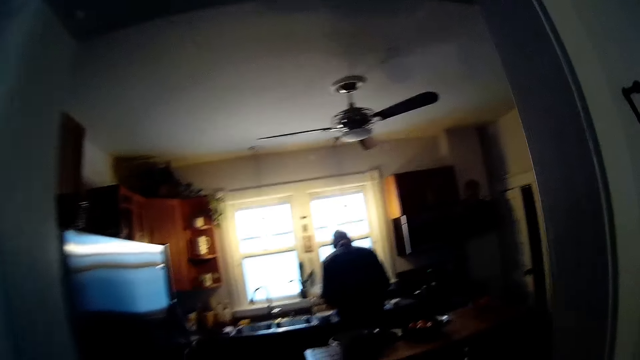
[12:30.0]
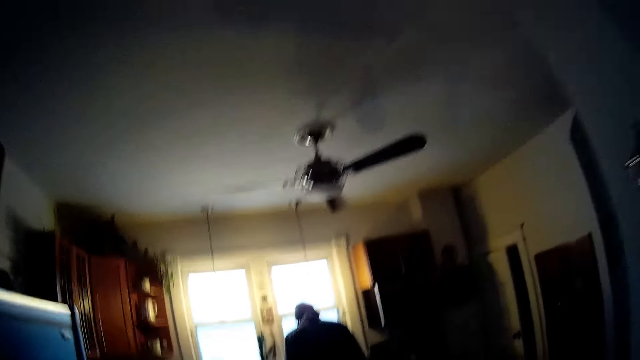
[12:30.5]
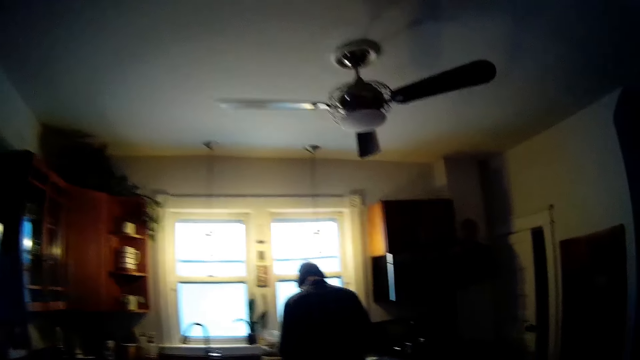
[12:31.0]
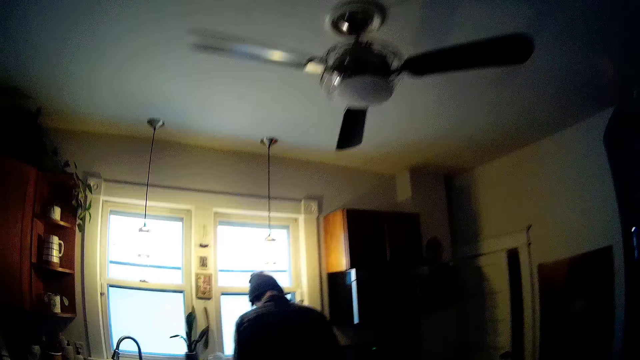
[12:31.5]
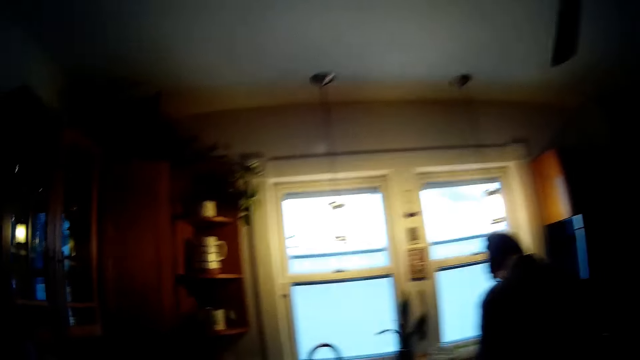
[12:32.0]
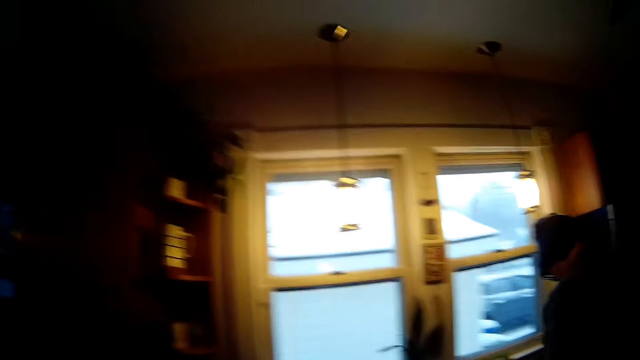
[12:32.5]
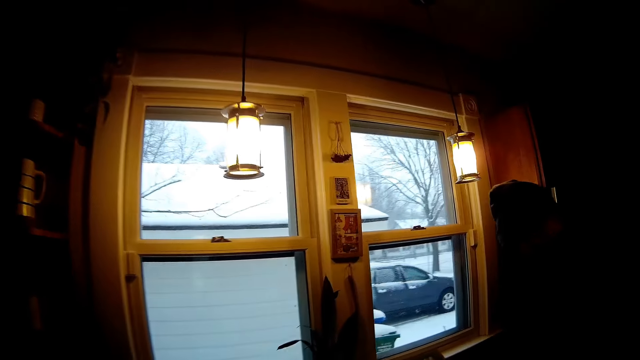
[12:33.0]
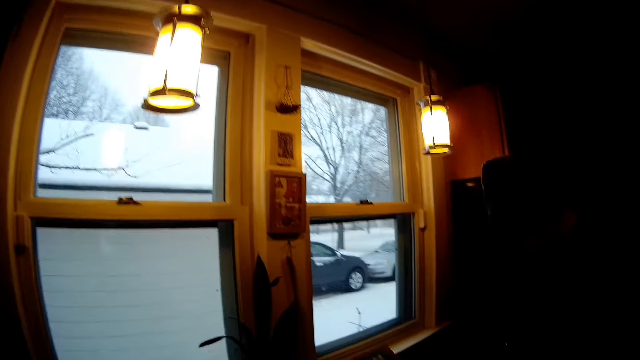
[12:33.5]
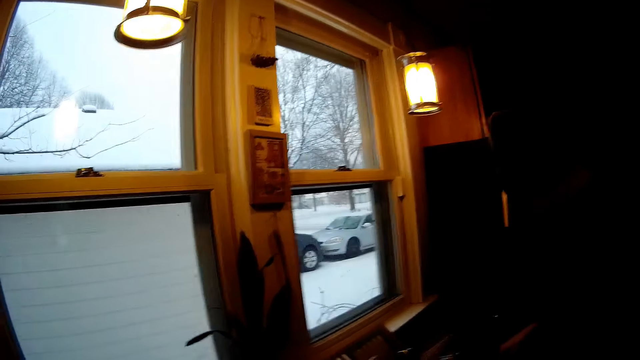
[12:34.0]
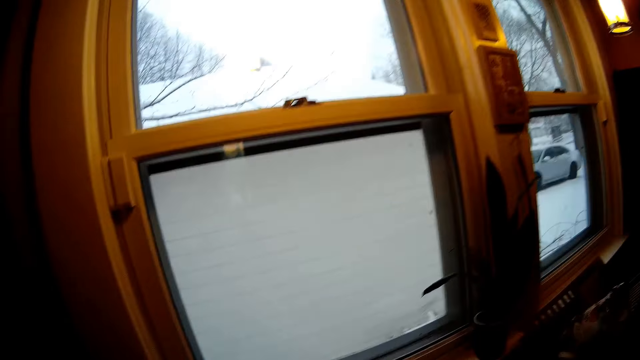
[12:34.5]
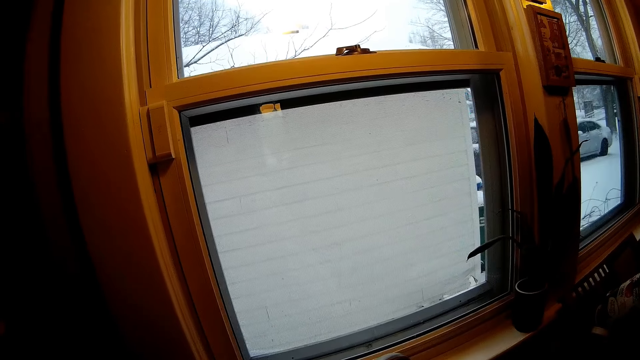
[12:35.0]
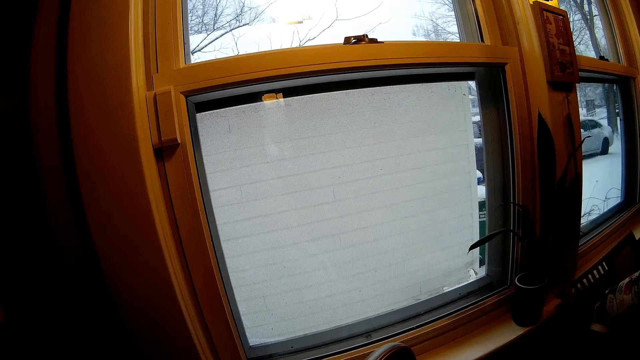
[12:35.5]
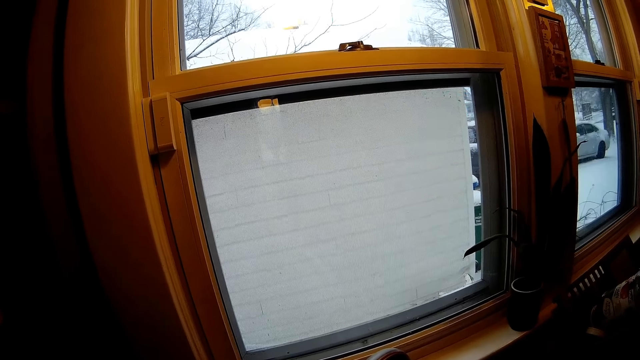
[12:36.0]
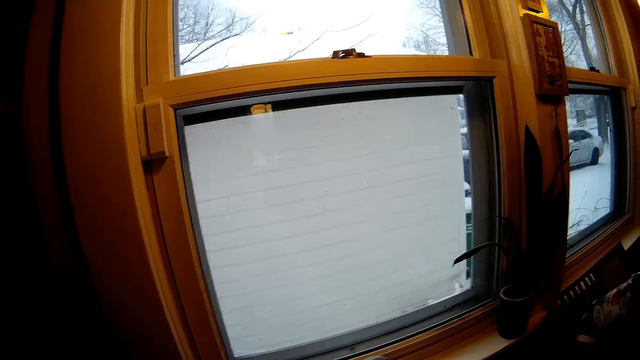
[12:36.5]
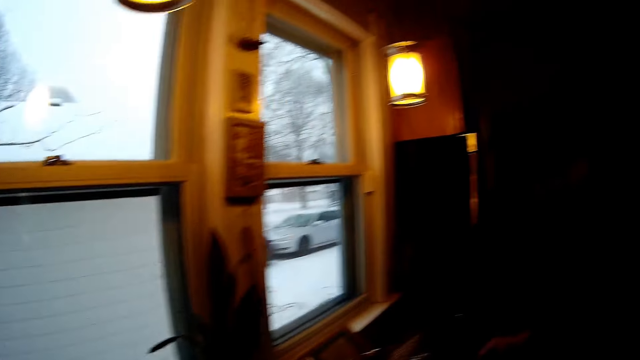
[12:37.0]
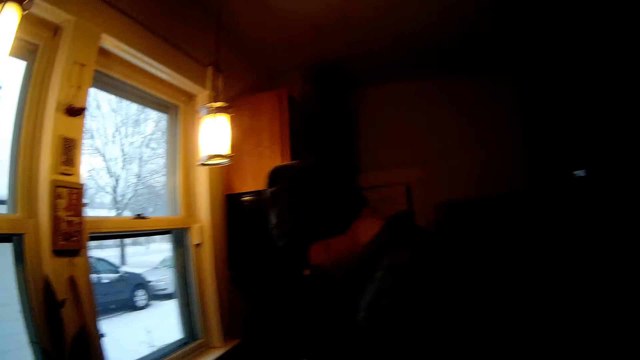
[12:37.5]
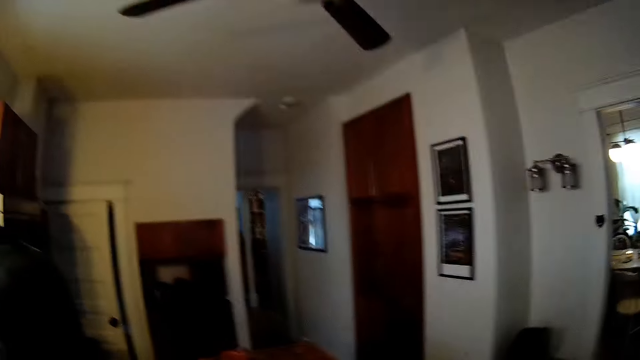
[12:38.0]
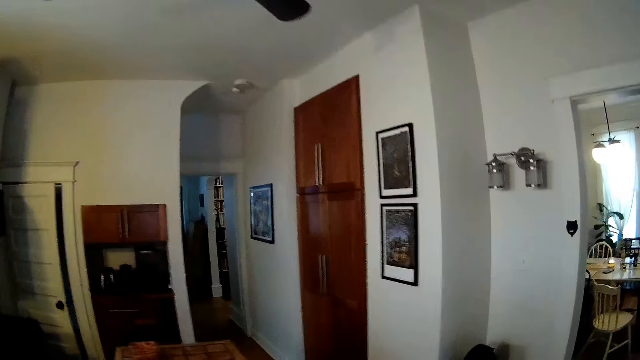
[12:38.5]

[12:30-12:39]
The camera wearer stands beside the window.

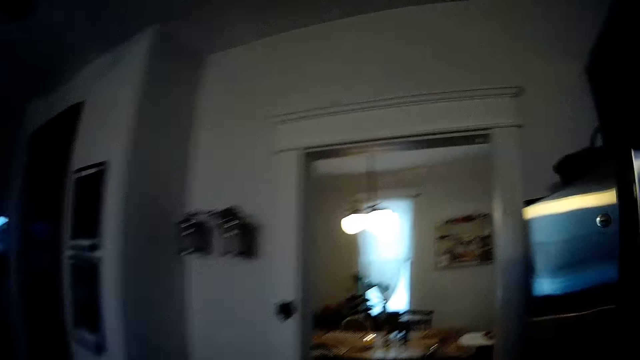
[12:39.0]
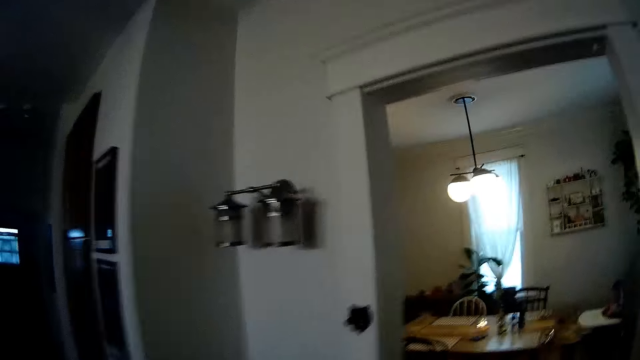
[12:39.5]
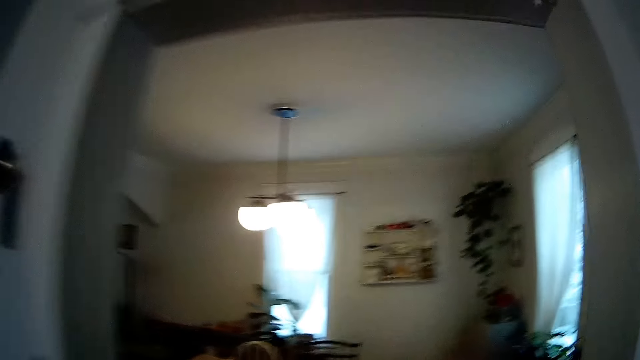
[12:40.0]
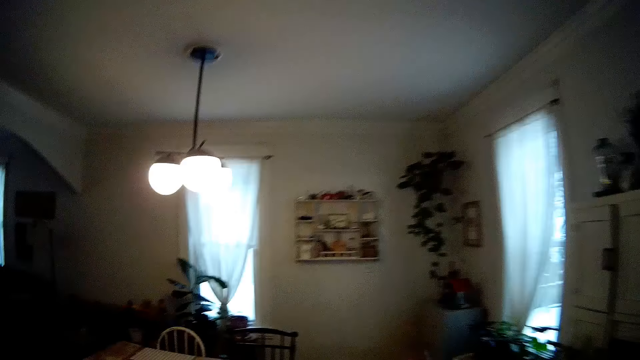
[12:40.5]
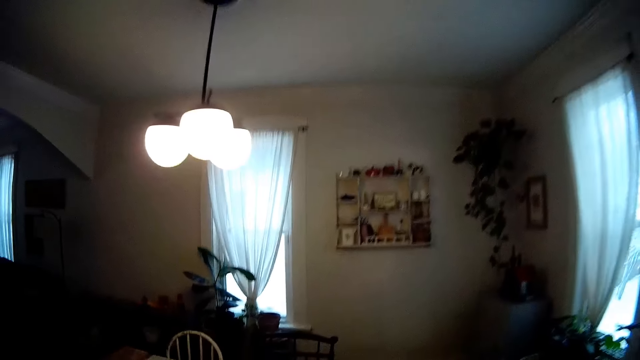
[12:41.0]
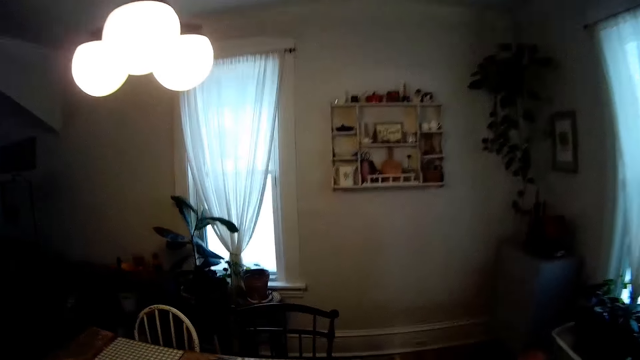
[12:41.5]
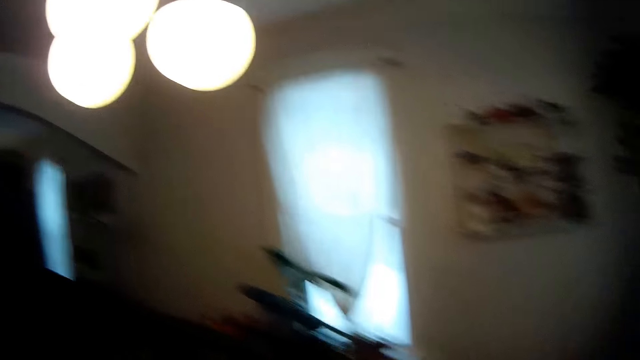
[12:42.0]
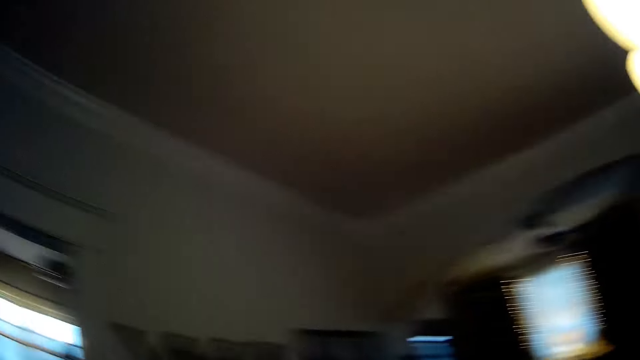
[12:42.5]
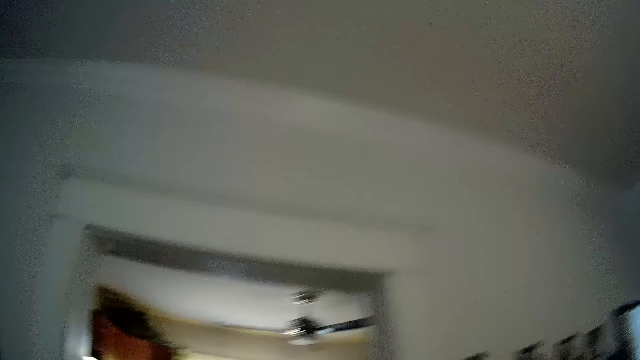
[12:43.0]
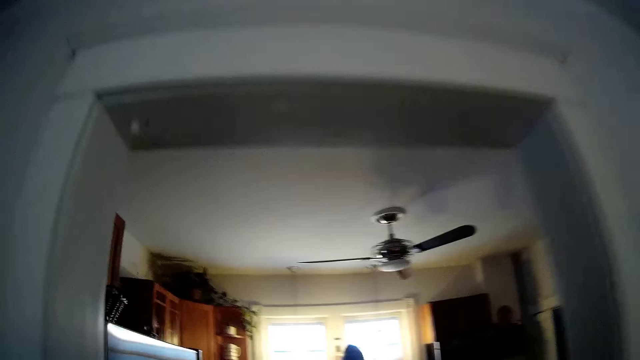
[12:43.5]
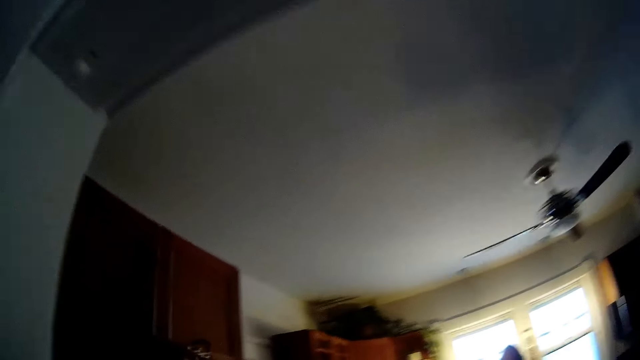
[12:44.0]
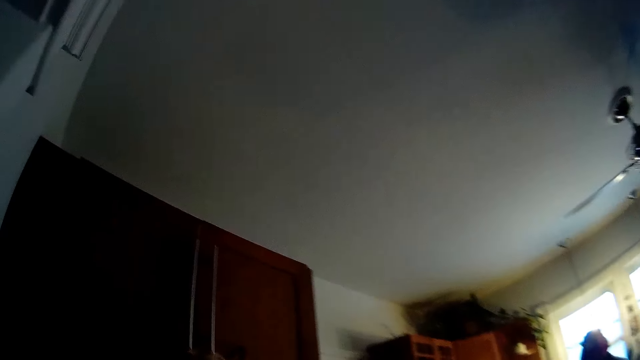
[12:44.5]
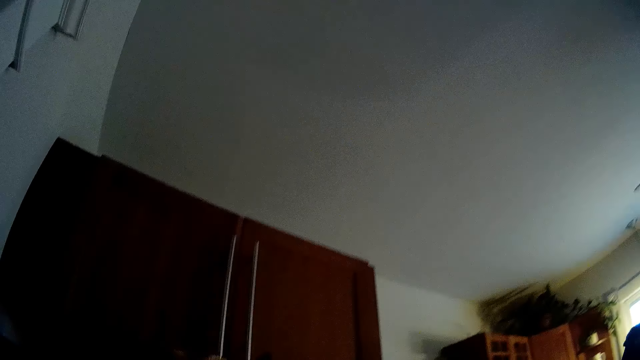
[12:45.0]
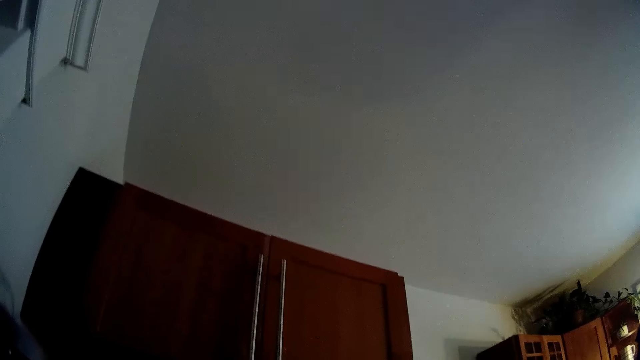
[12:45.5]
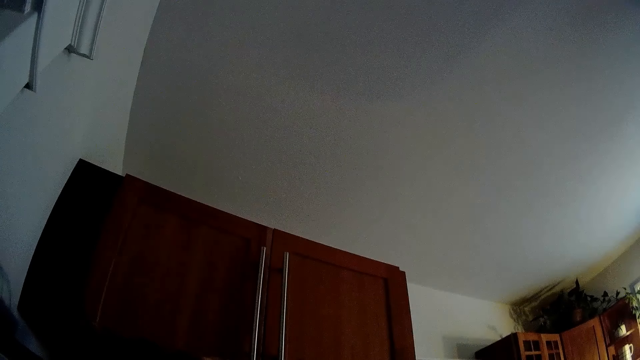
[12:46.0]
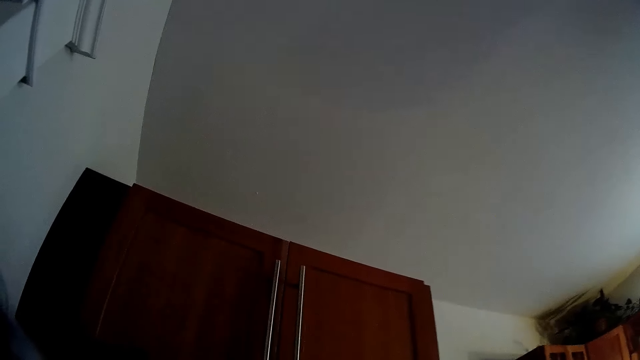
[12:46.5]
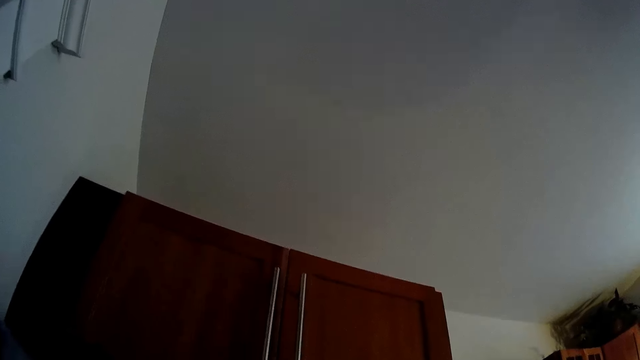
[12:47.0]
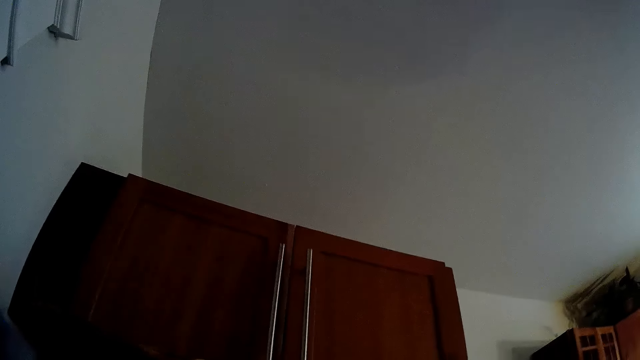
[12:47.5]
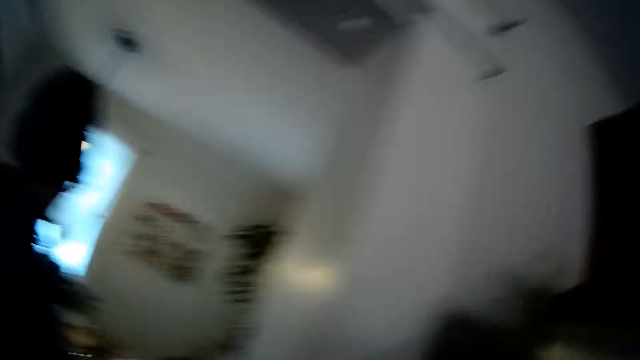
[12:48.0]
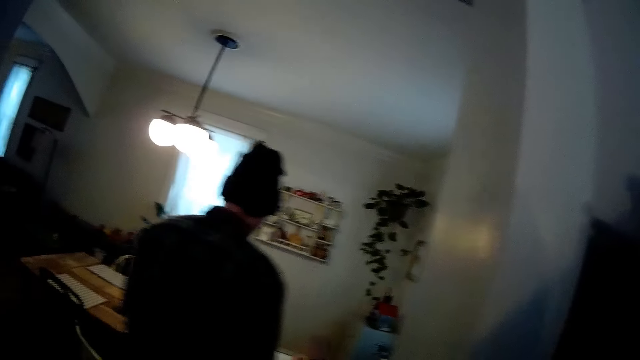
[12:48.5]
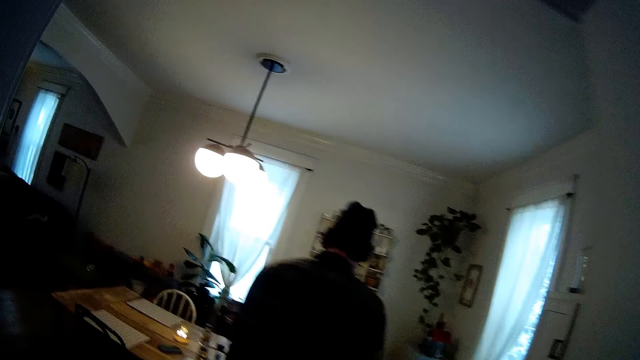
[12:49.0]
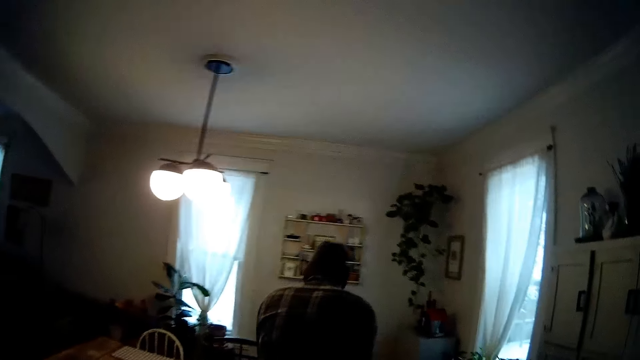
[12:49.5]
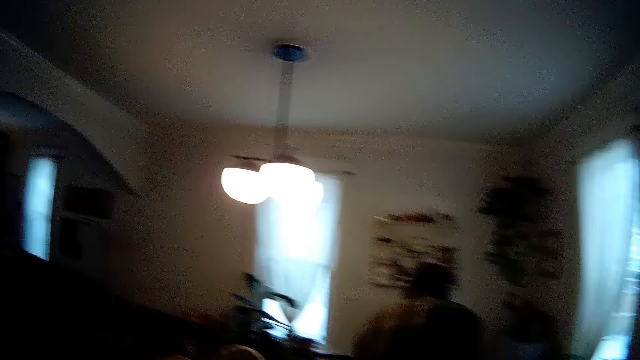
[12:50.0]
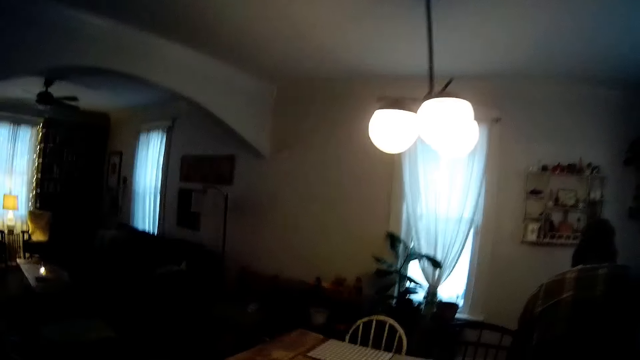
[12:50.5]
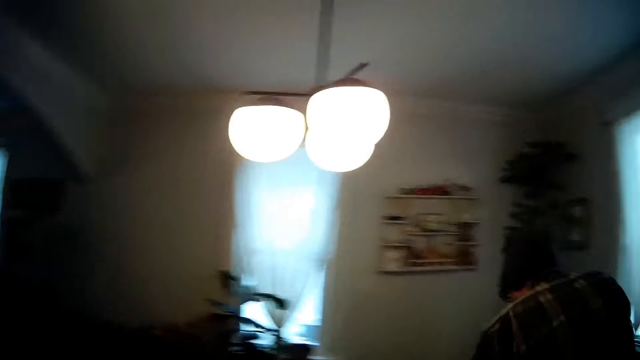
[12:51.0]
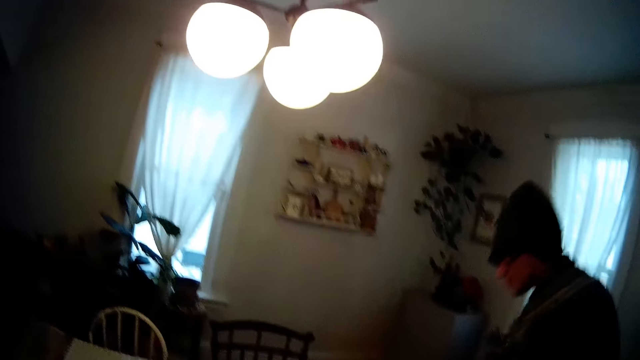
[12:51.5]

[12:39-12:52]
The camera wearer walks into the dining room. They walk into the kitchen. The man walks into the dining room.
